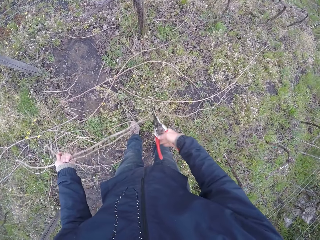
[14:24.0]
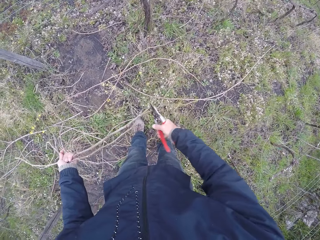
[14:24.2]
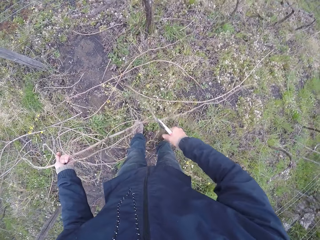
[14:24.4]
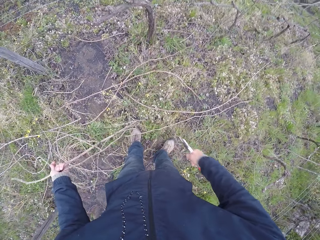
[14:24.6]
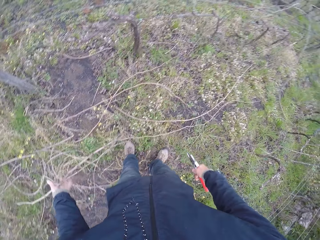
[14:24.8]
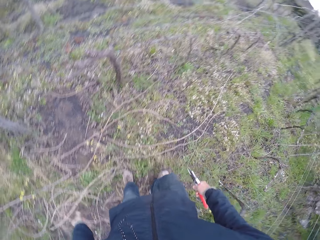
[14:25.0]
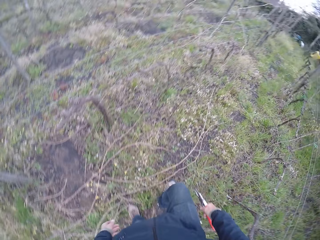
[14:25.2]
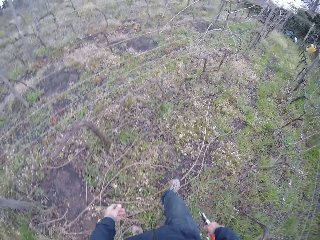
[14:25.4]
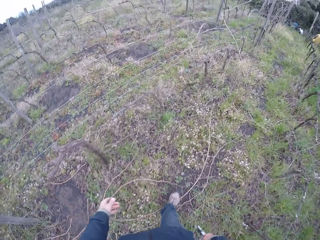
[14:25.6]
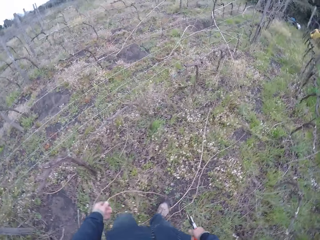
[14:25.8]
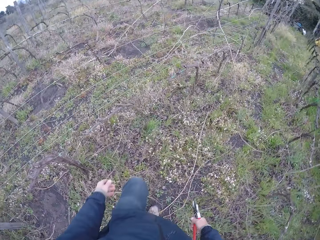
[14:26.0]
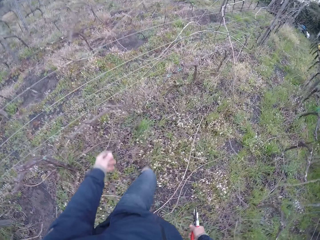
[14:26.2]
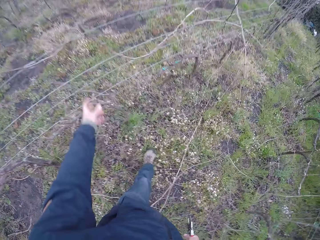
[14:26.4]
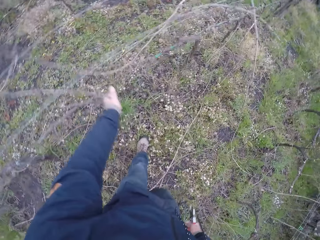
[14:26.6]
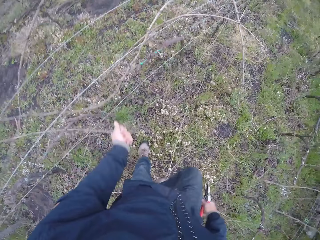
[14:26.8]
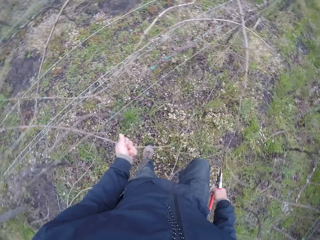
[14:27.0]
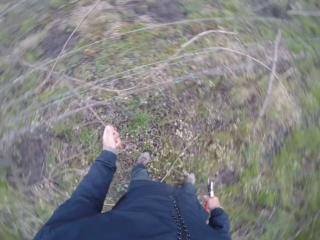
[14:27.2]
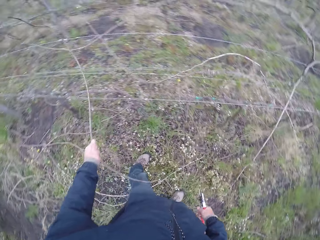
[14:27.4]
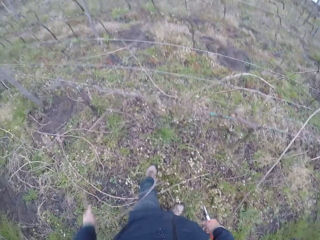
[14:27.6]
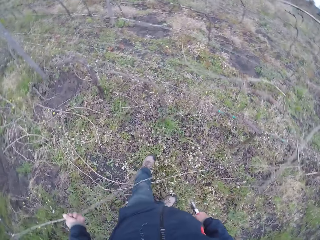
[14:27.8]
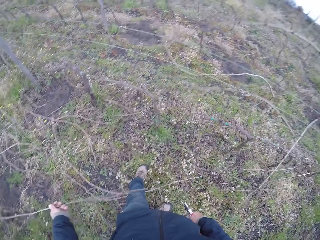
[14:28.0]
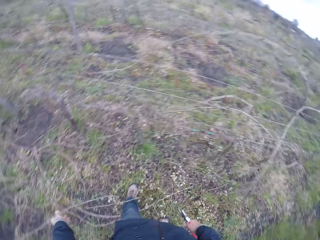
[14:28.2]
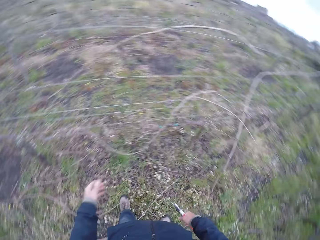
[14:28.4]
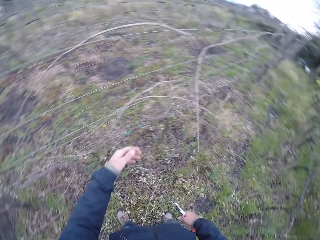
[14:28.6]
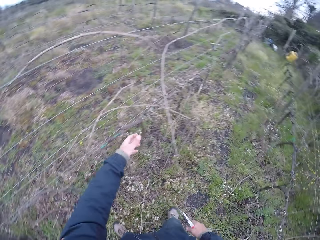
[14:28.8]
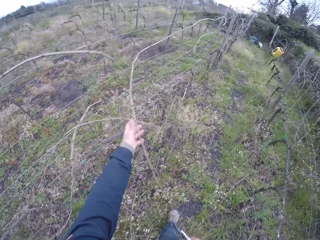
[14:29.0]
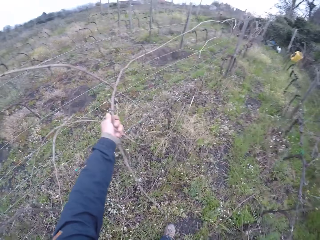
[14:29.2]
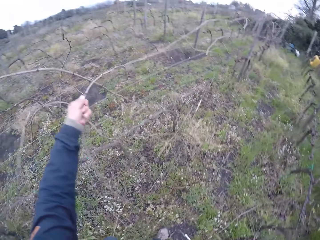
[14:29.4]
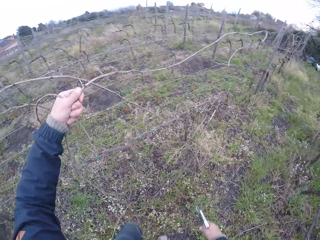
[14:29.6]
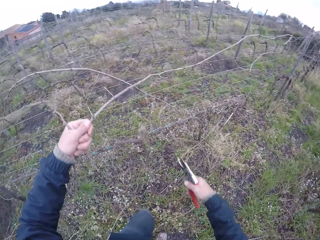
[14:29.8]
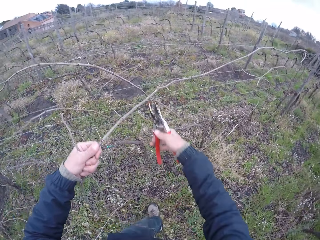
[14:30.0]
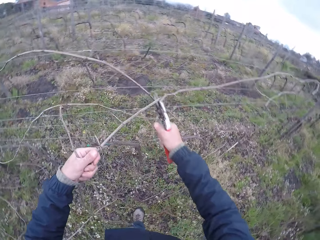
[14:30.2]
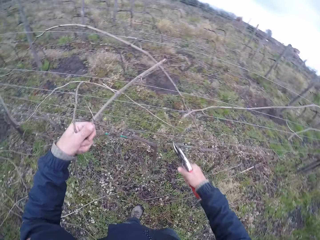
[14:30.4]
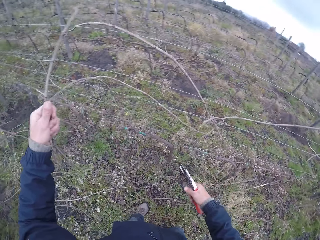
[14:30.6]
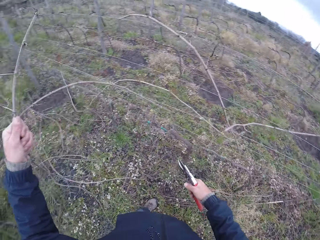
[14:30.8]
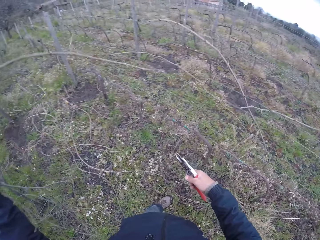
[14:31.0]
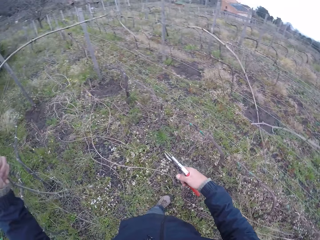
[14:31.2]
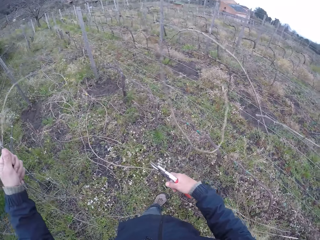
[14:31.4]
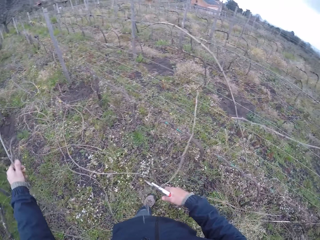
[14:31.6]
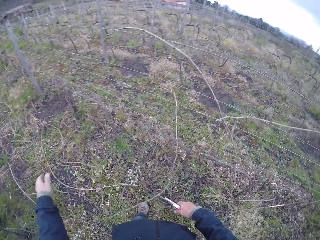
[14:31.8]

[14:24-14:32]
The camera wearer cuts the twigs with the secateurs in his right hand. He drops the twigs to the ground with his left hand. He walks around the farm. He pulls a twig off the wire fence with his left hand. He drops the twig to the ground with his left hand. He pulls a twig off the wire fence with his left hand. He cuts the twig into two with the secateurs in his right hand.

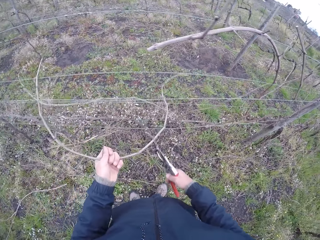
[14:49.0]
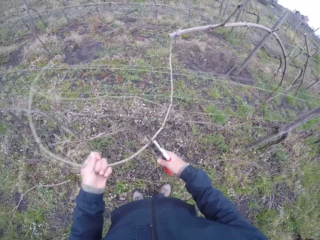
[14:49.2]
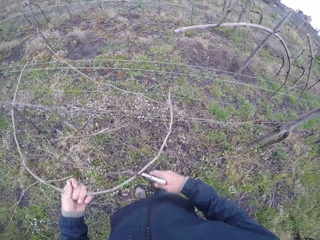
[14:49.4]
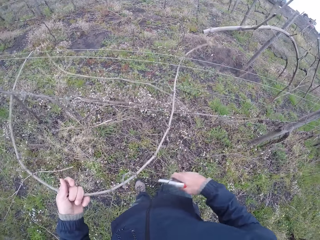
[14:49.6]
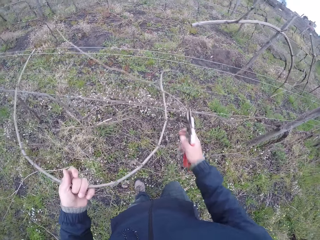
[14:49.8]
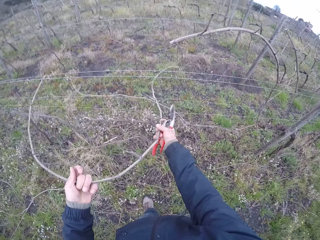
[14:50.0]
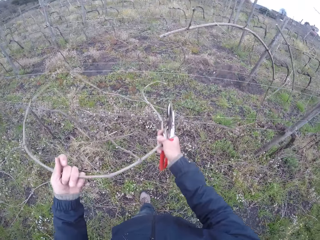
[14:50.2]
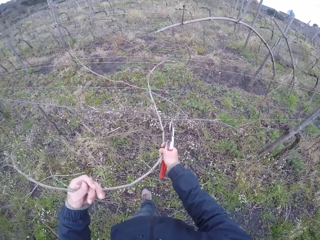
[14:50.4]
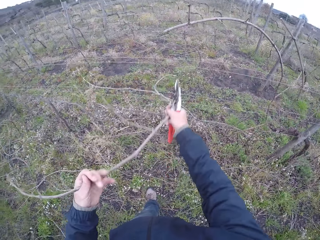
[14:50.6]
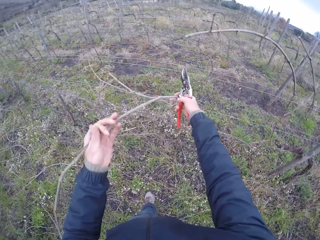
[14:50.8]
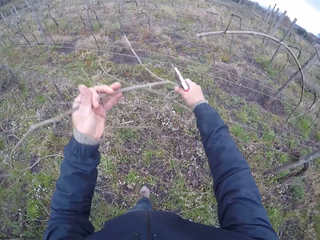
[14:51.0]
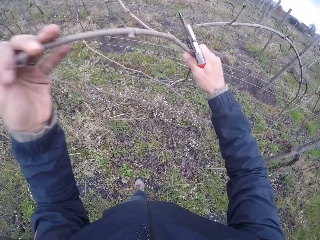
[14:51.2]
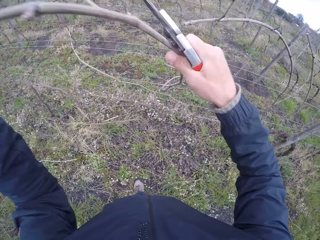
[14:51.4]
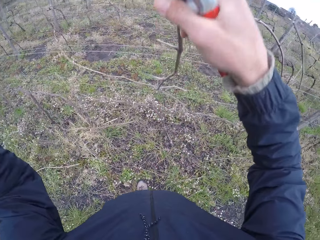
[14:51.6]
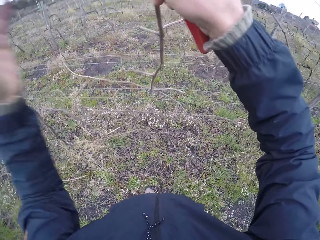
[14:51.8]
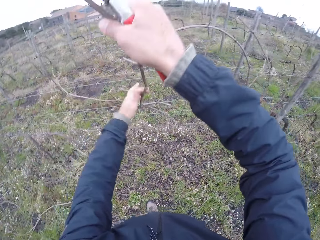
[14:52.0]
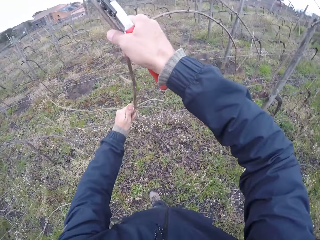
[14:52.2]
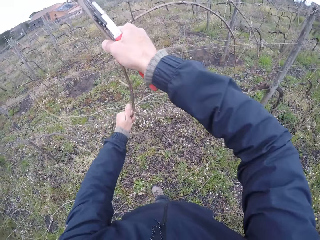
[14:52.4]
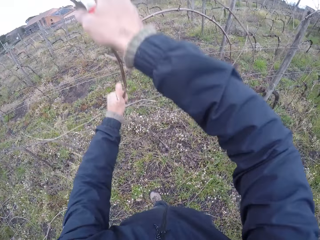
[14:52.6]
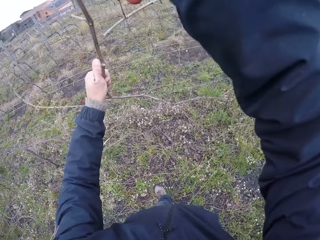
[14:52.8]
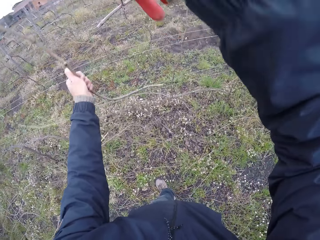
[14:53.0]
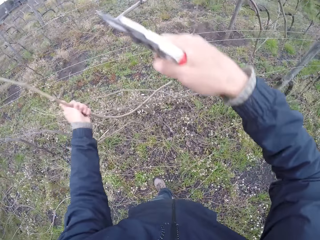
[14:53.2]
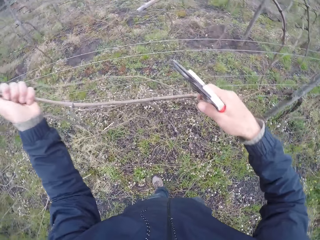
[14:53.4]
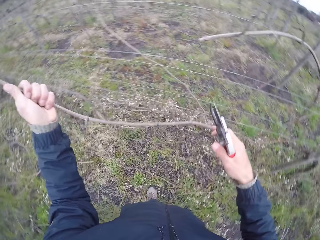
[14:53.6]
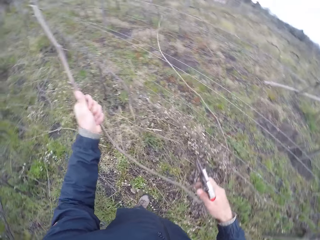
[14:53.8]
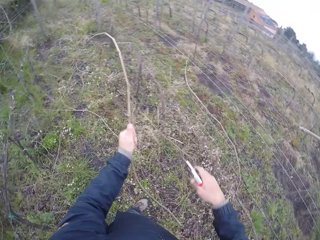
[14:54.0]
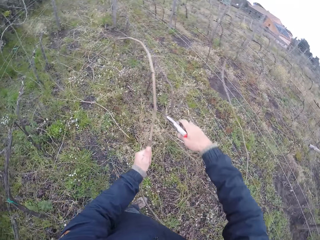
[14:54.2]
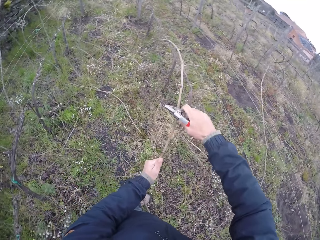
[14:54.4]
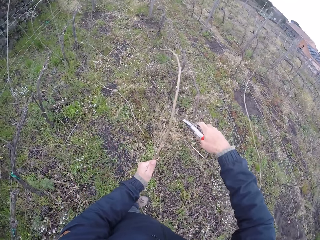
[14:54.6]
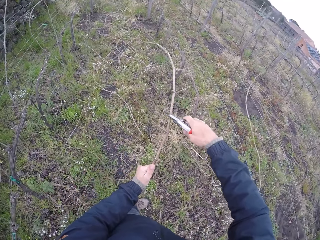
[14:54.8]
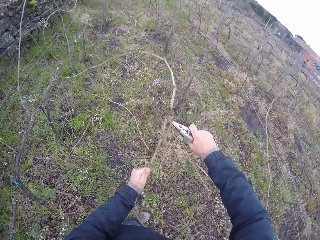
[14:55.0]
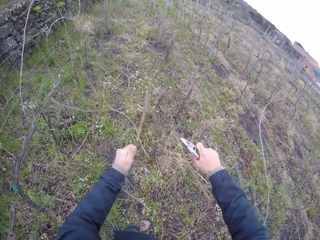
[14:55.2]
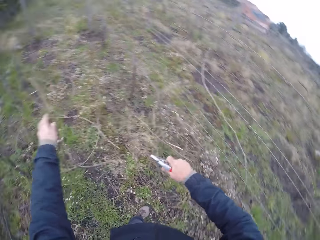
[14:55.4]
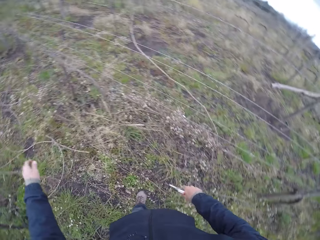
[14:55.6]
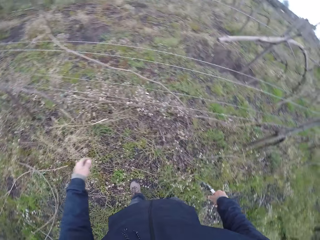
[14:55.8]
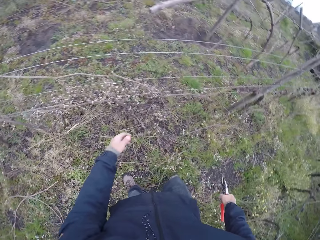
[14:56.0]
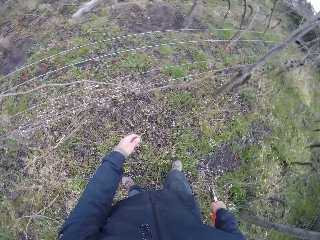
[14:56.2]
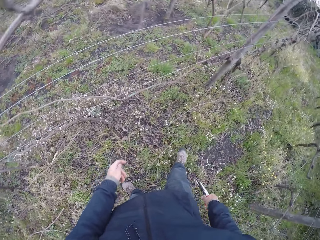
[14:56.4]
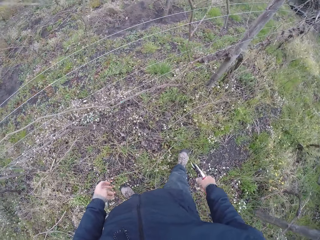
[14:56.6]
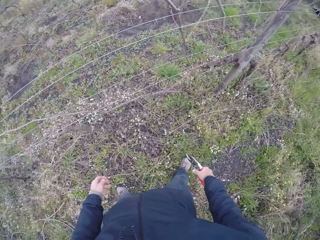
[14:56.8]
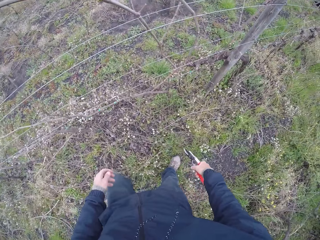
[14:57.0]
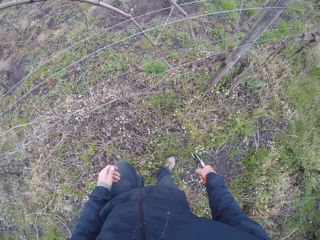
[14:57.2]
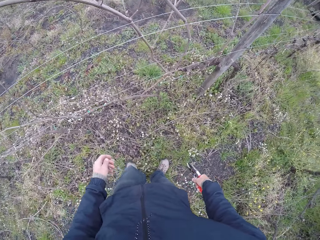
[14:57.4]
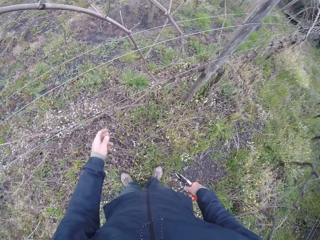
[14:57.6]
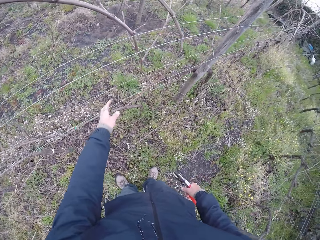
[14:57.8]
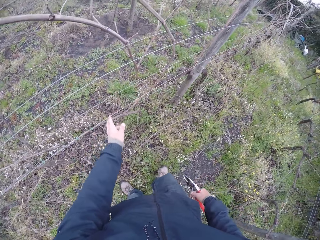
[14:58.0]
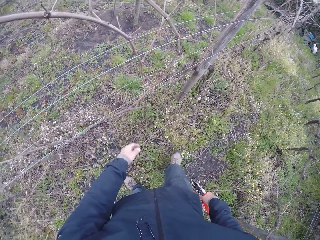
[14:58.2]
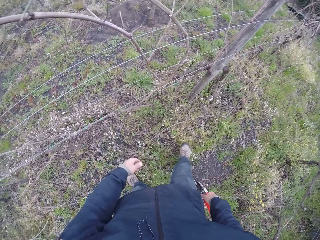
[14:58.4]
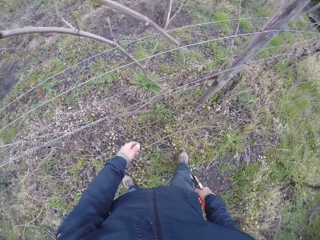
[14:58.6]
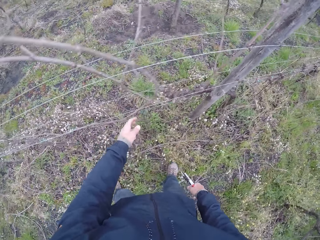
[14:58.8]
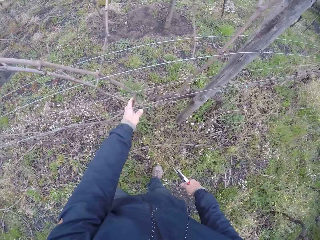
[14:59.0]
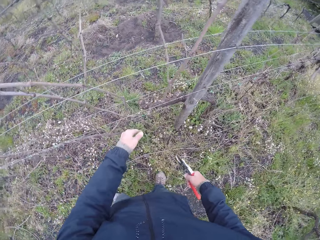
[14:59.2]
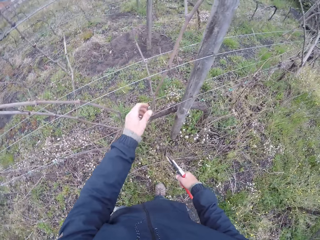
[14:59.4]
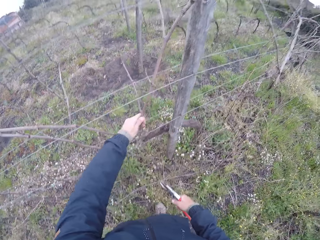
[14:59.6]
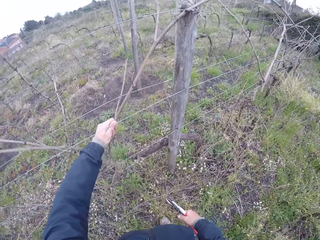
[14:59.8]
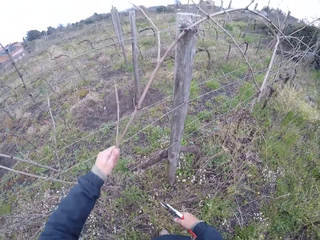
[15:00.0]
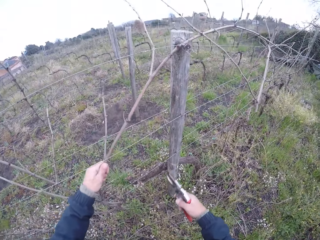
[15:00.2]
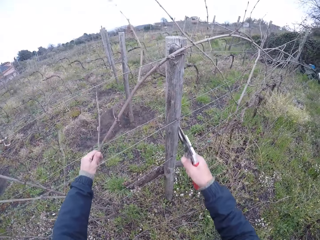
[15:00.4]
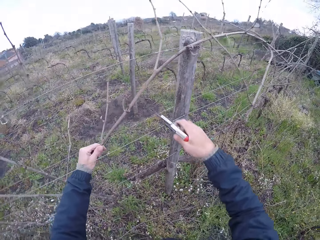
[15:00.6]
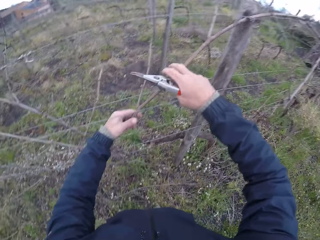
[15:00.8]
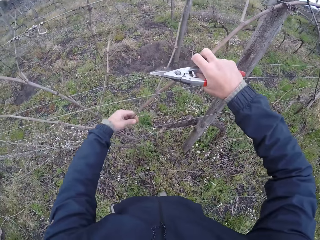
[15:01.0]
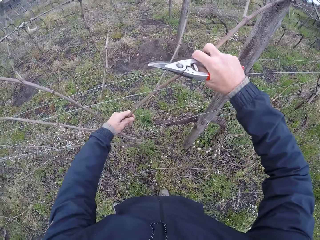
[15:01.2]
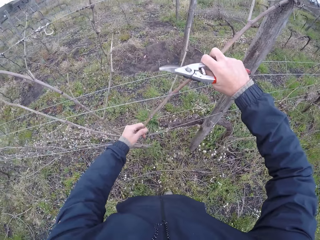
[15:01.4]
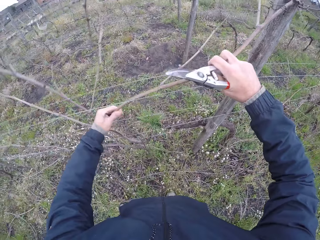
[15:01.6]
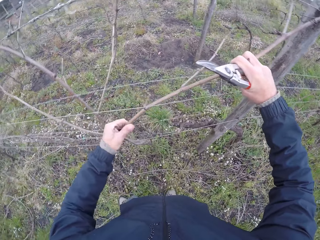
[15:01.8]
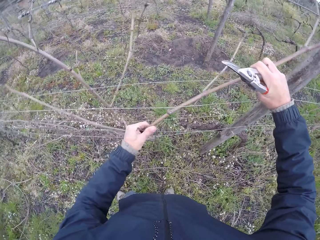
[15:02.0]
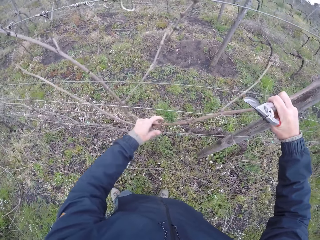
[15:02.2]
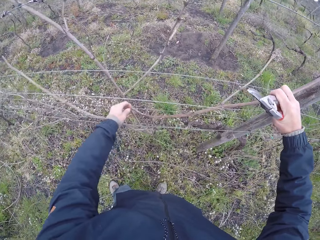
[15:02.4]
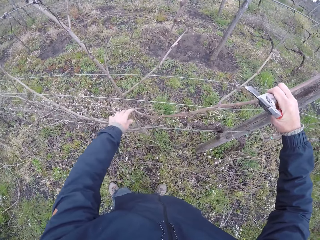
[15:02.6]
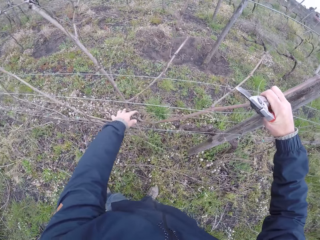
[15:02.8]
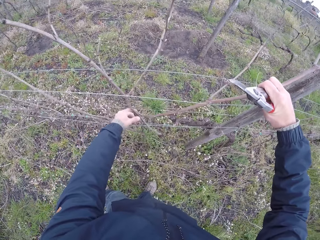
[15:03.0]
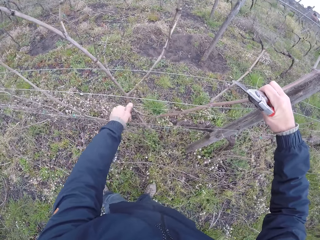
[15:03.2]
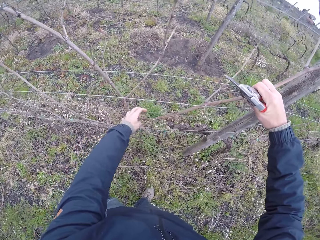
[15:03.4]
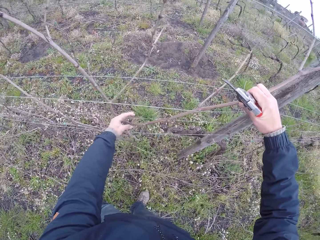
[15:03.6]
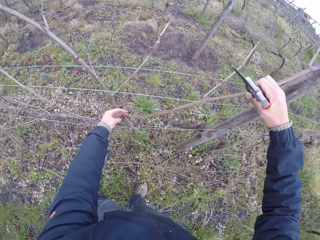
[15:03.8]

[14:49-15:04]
The camera wearer sets the secateurs on the twig with his right hand. He cuts the stick into two. He pulls a twig off the wire fence with both hands. He cuts the twig with the secateurs in his right hand. He drops the twig to the ground with his left hand. He pulls a twig on the wire fence with his left hand.
